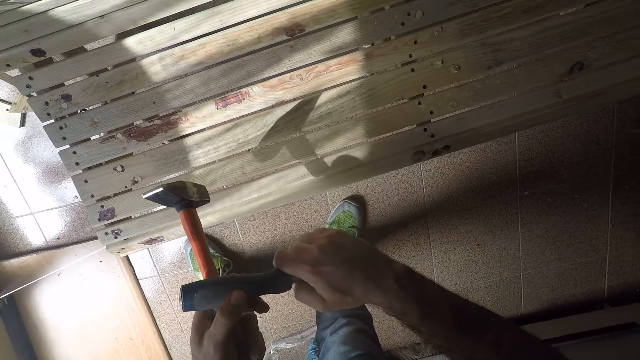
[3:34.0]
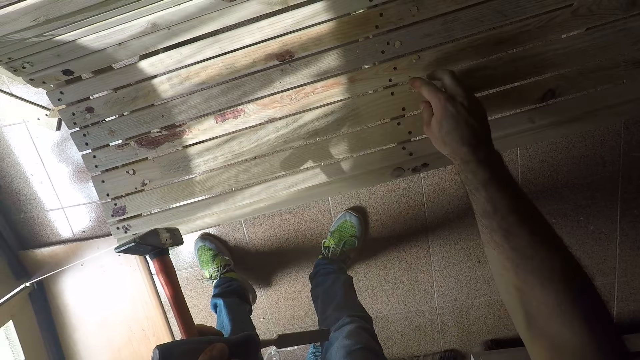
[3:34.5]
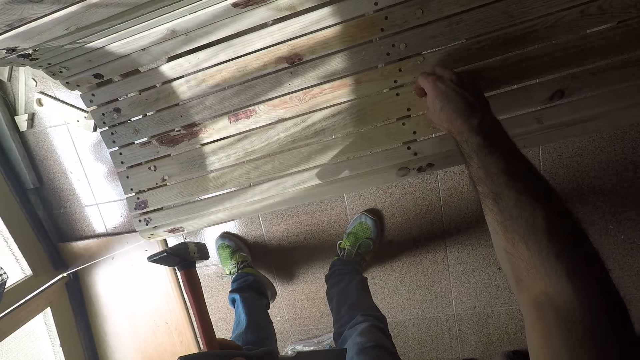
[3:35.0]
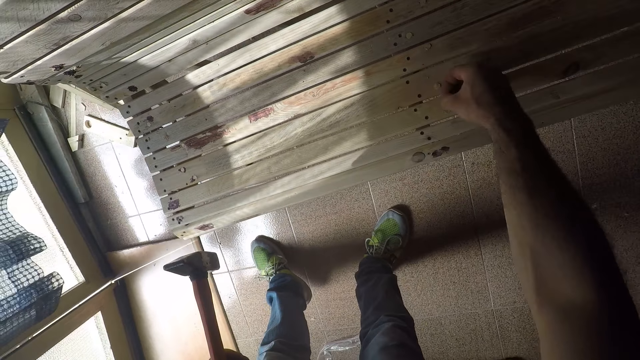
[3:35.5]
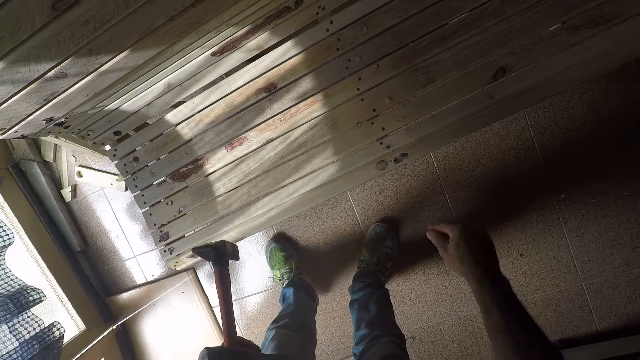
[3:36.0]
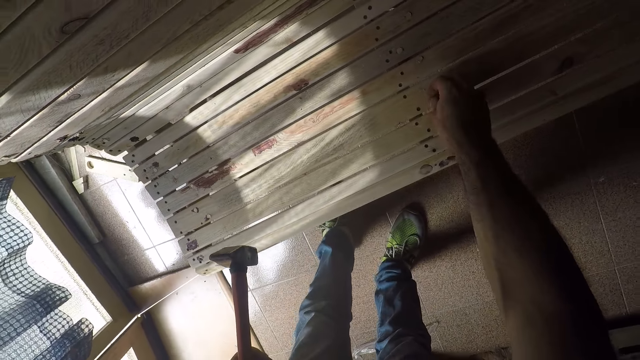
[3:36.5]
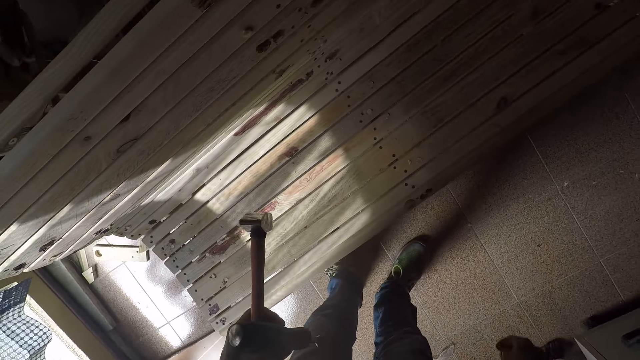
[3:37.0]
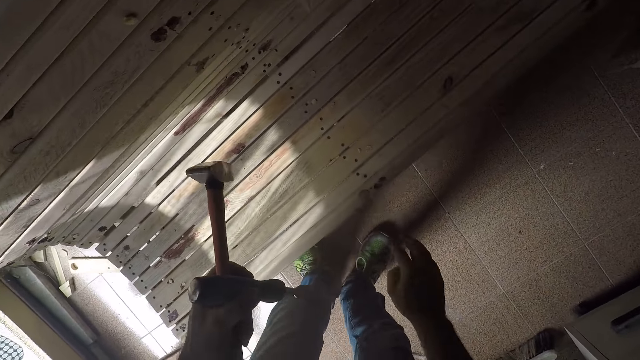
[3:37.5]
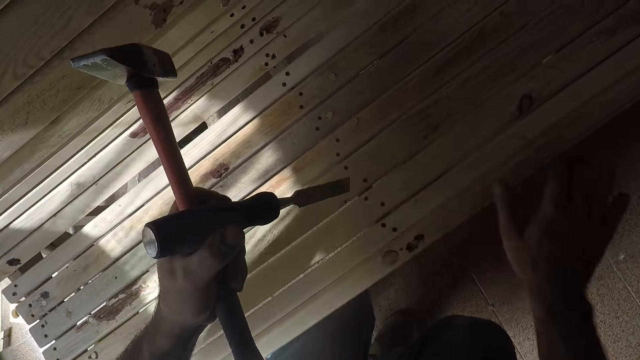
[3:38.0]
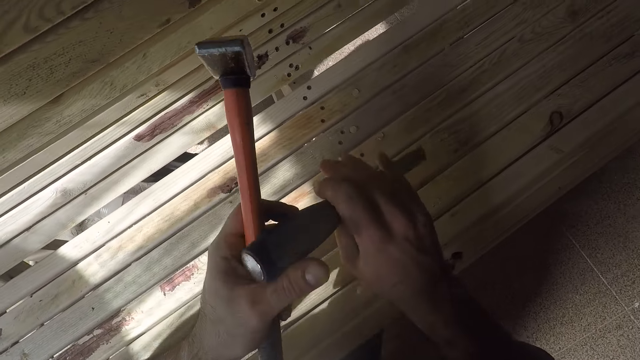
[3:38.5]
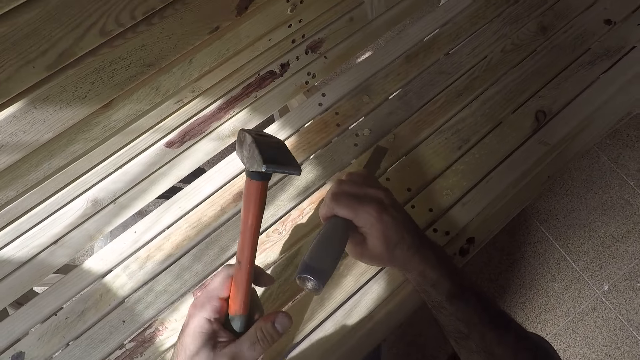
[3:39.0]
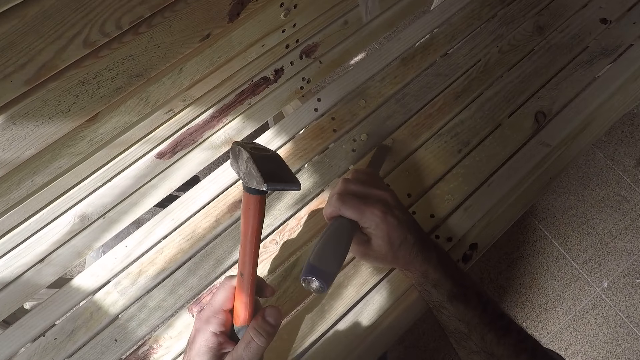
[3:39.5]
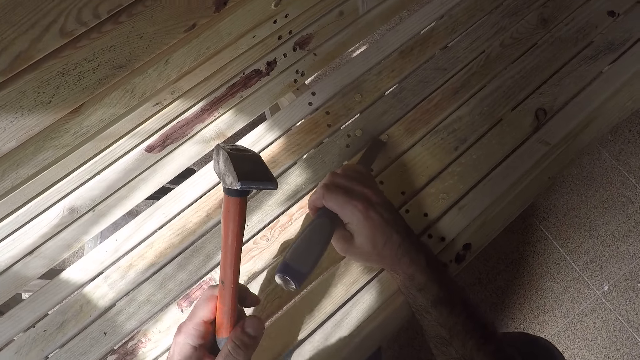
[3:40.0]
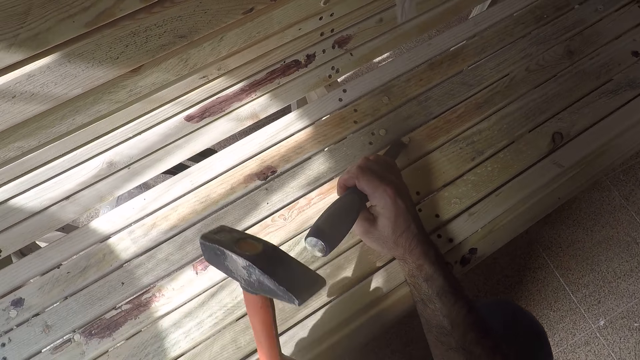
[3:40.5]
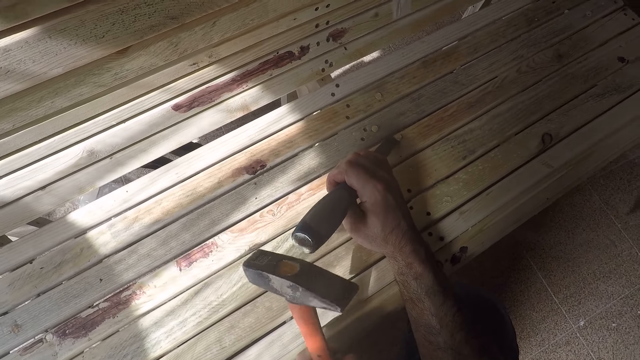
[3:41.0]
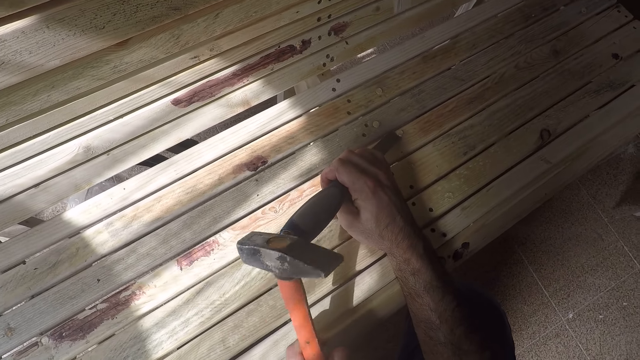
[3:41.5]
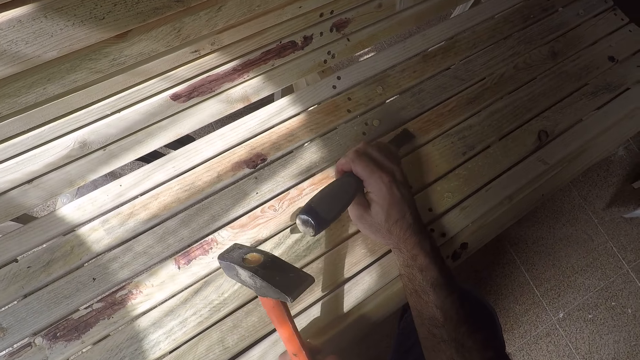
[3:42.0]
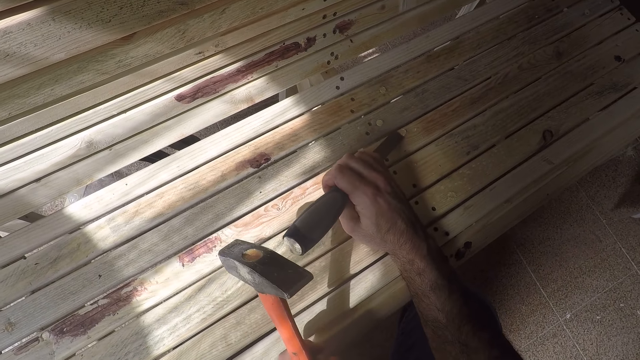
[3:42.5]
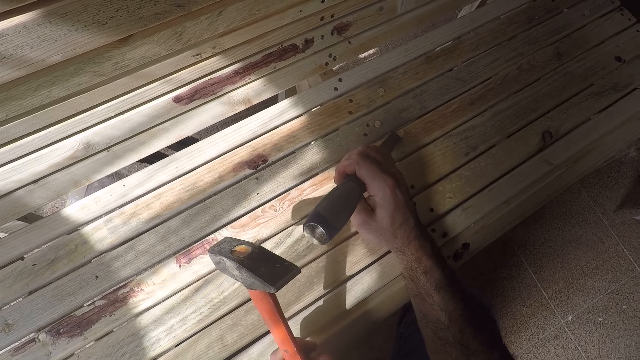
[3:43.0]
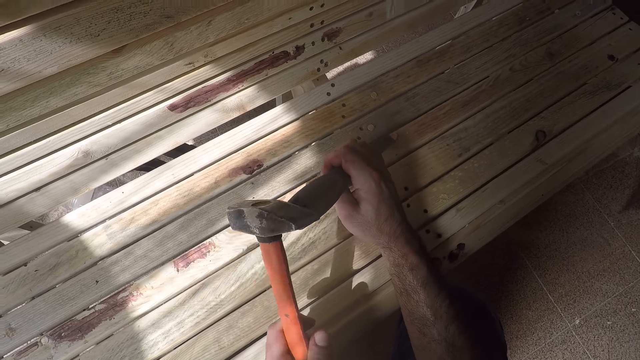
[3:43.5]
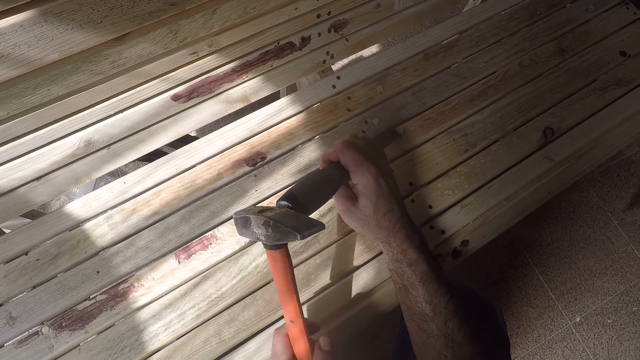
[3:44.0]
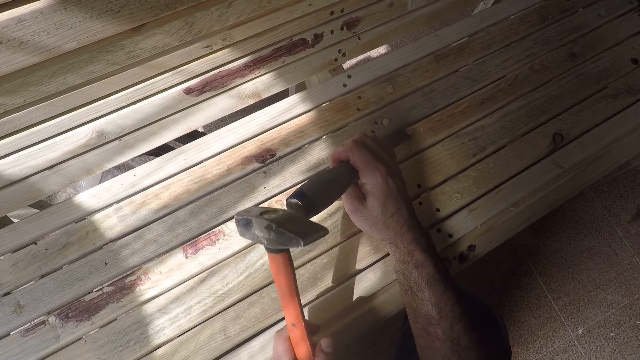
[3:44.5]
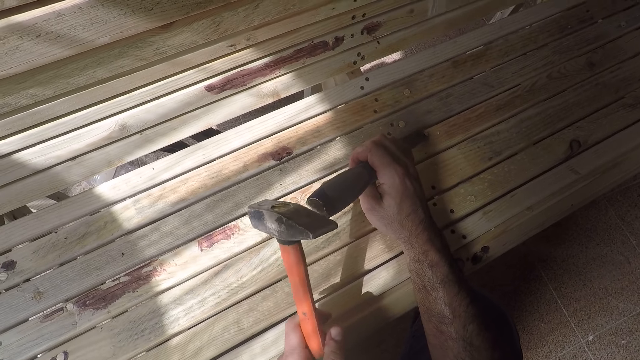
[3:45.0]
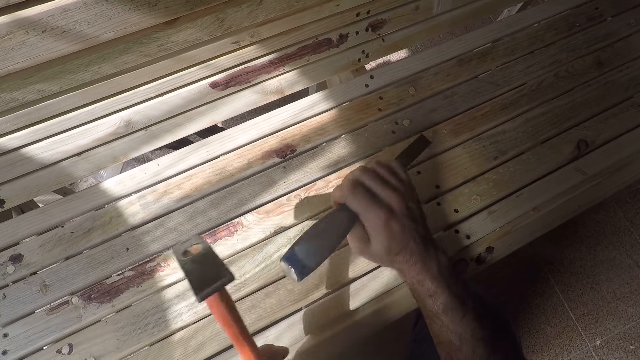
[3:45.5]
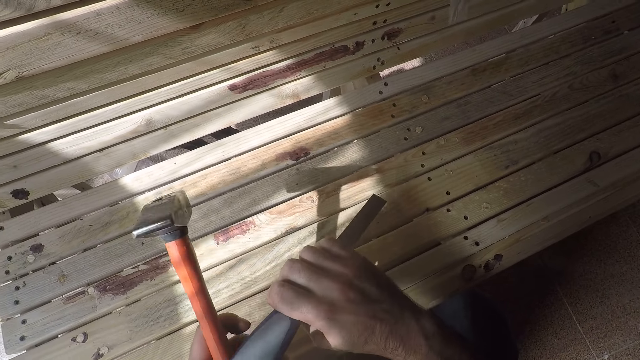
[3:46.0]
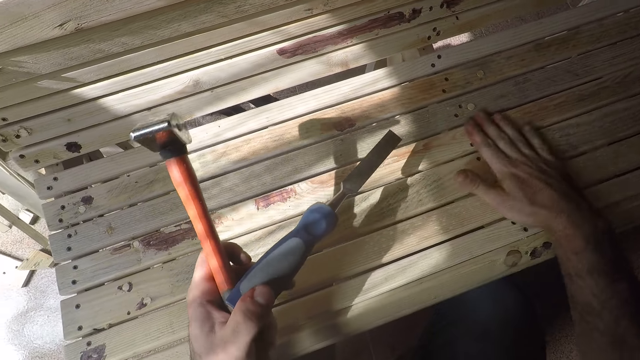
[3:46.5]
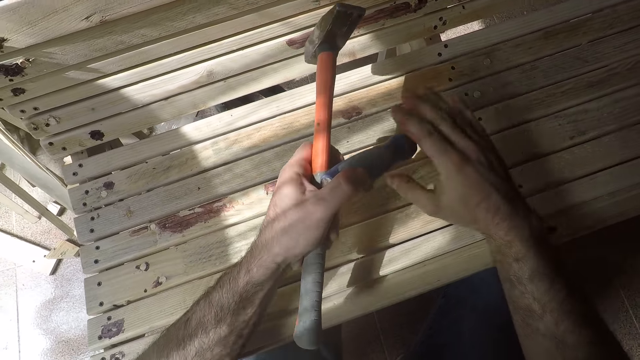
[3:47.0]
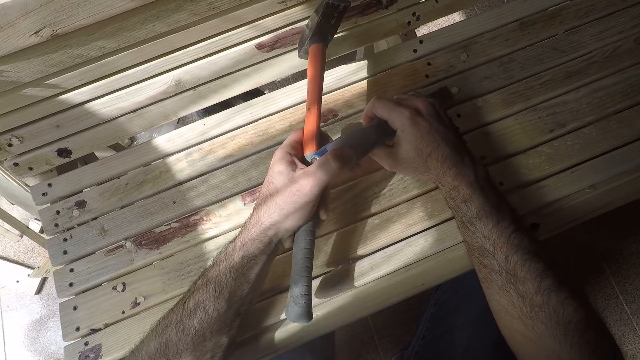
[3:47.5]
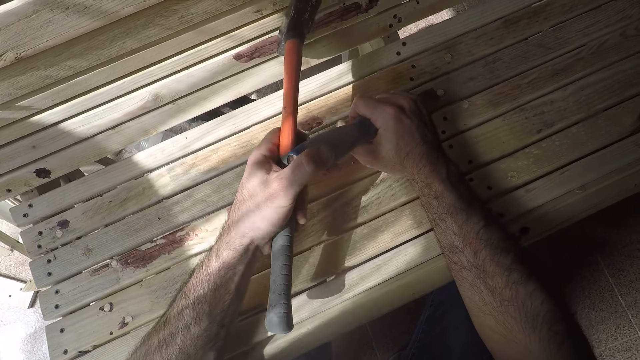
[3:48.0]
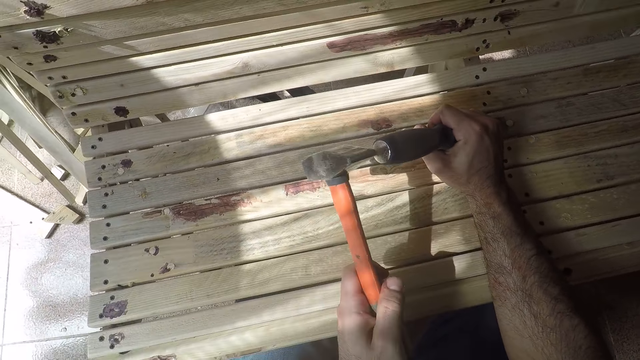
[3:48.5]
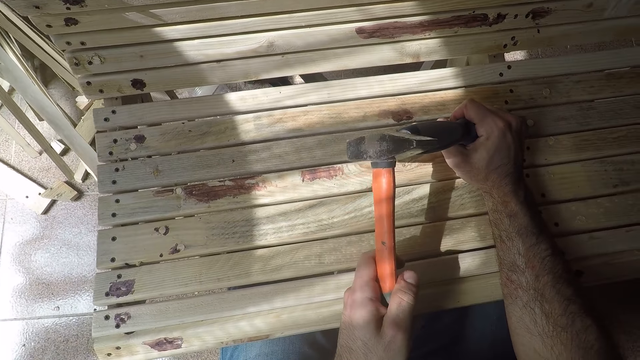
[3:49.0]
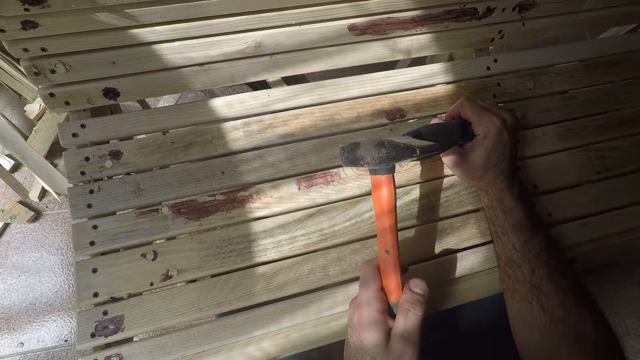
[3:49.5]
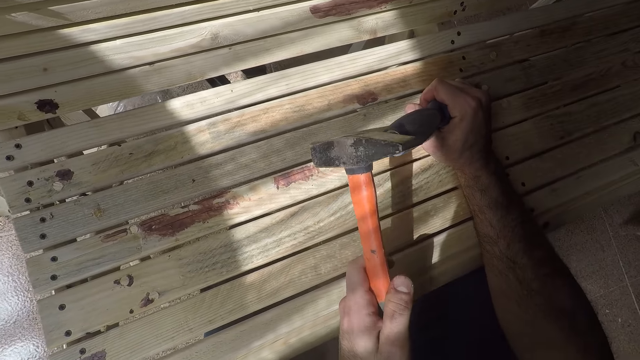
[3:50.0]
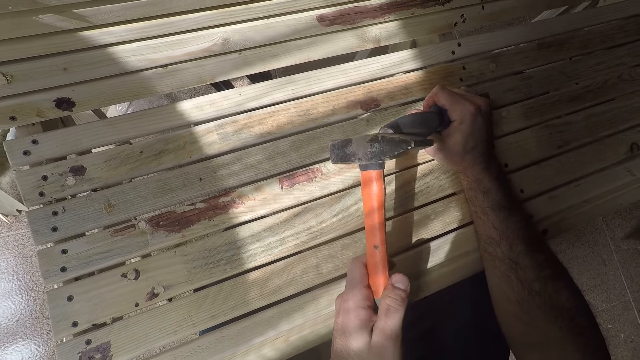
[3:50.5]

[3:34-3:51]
The camera wearer passes the chisel to his left hand. He cleans off the paint on the bench with his right hand. He removes something with his hands. He passes the chisel to his right hand. He kneels down. He places the edge of the chisel close to a paint stain on the bench. He hits the chisel handle with the hammer in his left hand. He passes the chisel to his left hand. He cleans off the paint on the bench with his right hand. He holds the edge of the chisel with his right hand. He hits the chisel handle with the hammer in his left hand.

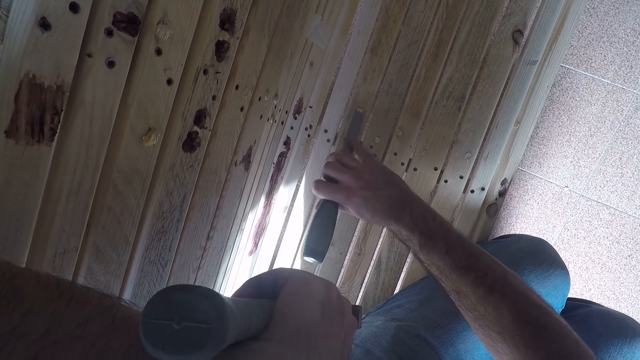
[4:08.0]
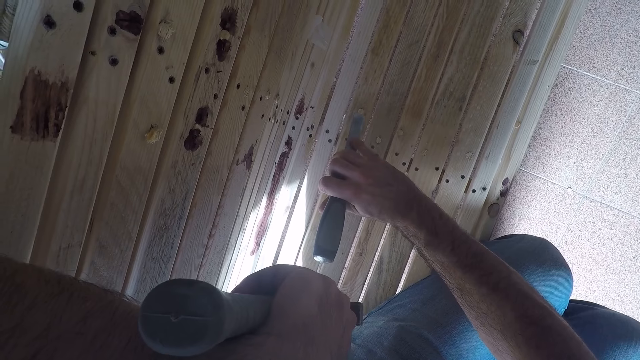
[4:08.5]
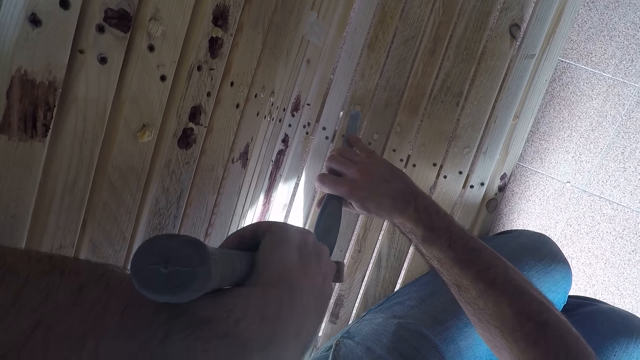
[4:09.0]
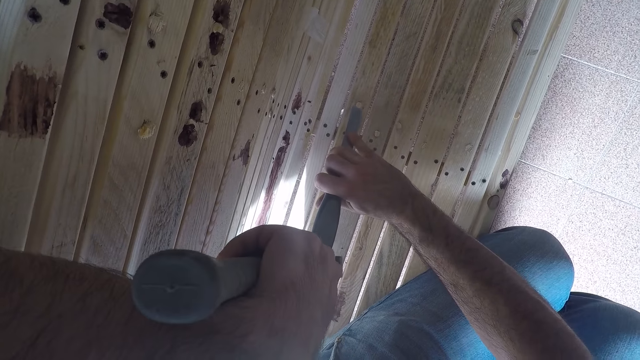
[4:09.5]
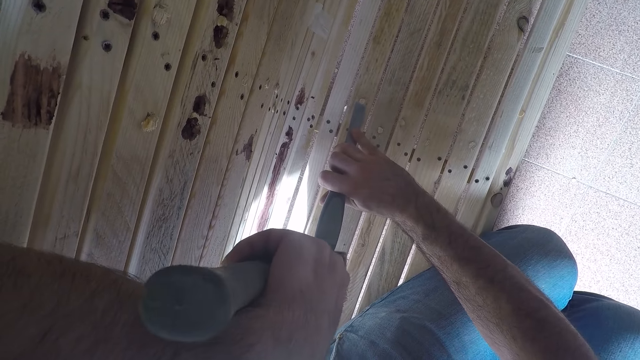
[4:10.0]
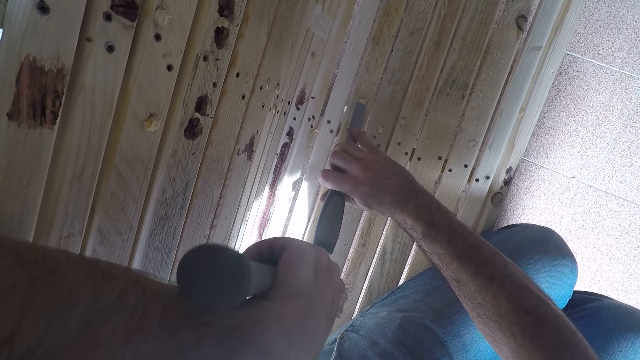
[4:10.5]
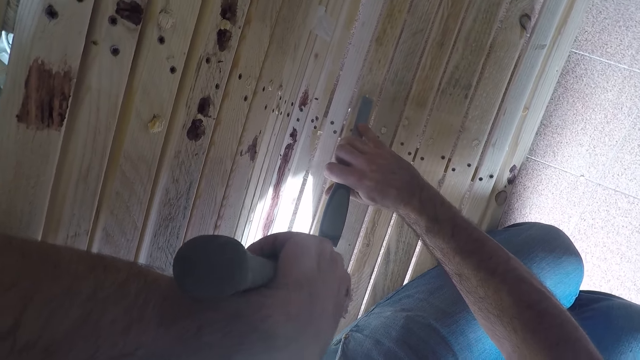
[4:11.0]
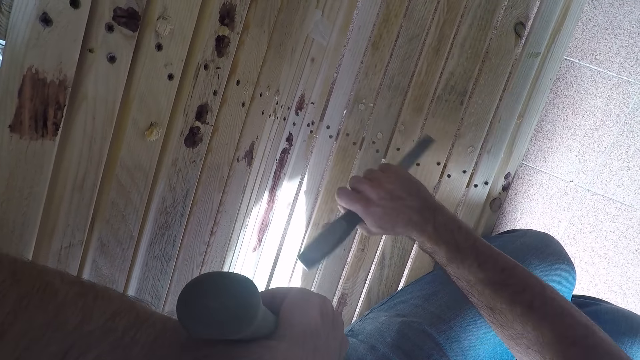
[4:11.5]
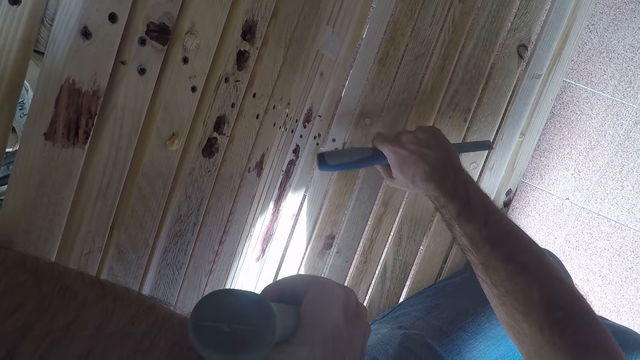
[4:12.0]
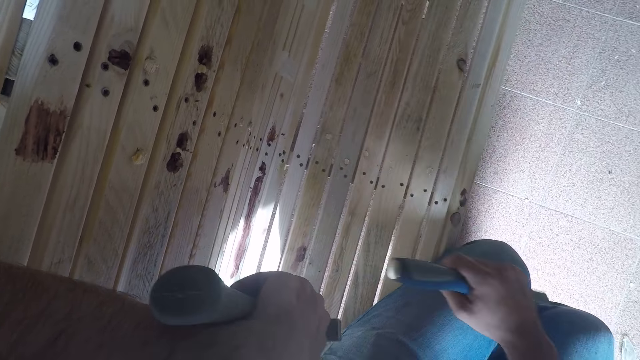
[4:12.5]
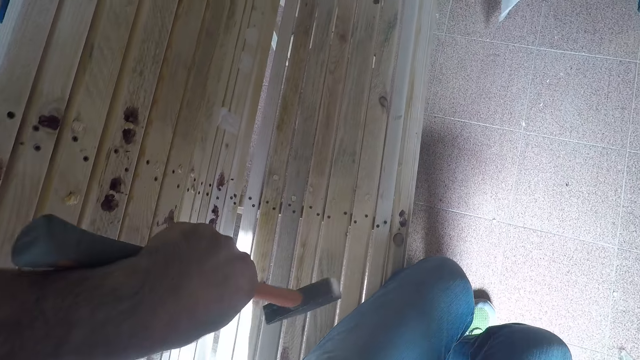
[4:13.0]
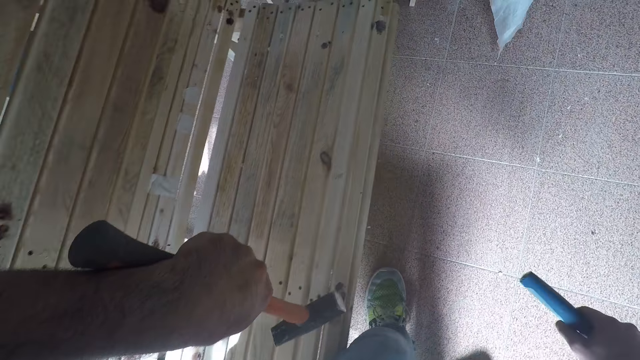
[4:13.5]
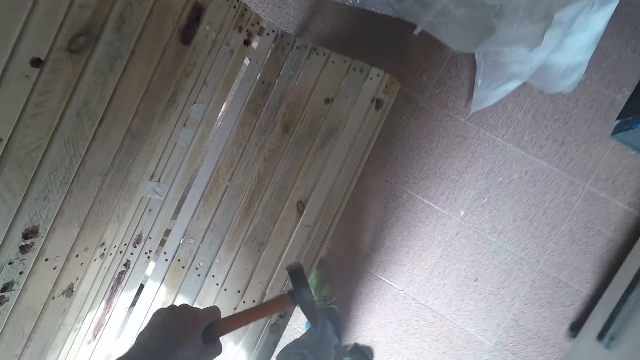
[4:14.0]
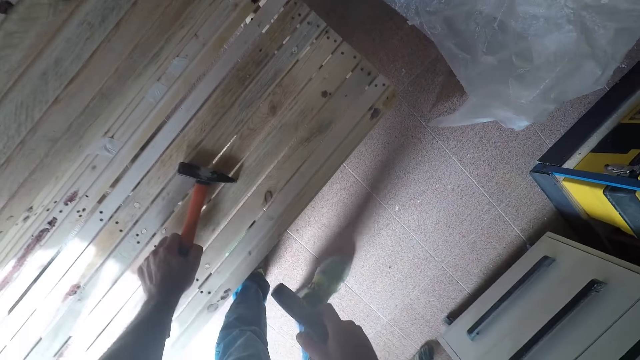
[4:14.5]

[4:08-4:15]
The camera wearer hits the chisel handle with the hammer in his left hand. He cleans off the paint on the bench with his right hand. He stands up. He drops the hammer in his left hand on the bench.
